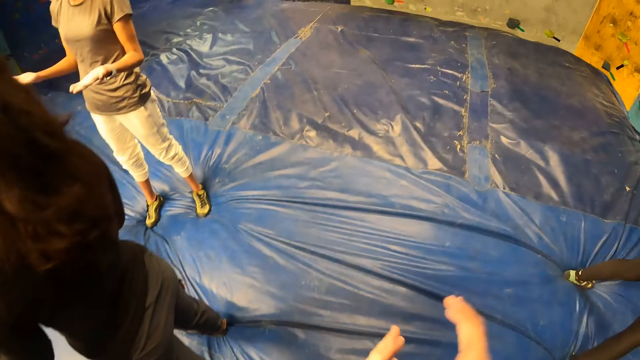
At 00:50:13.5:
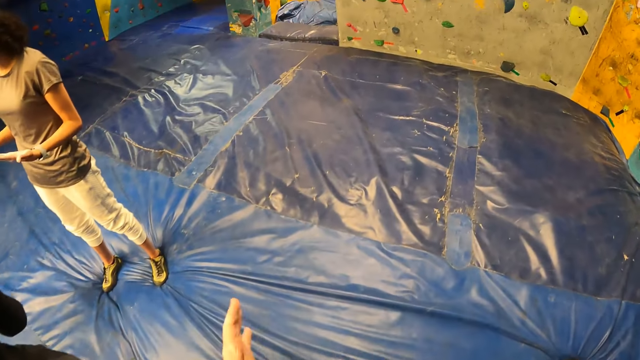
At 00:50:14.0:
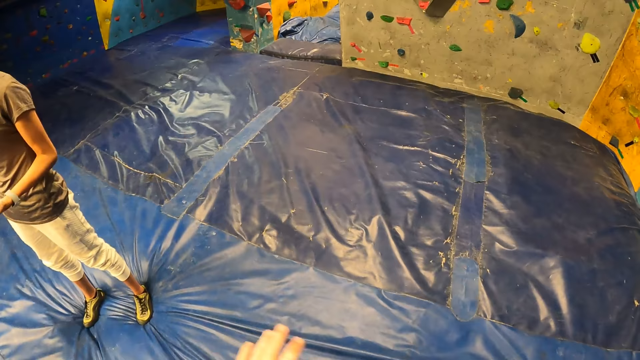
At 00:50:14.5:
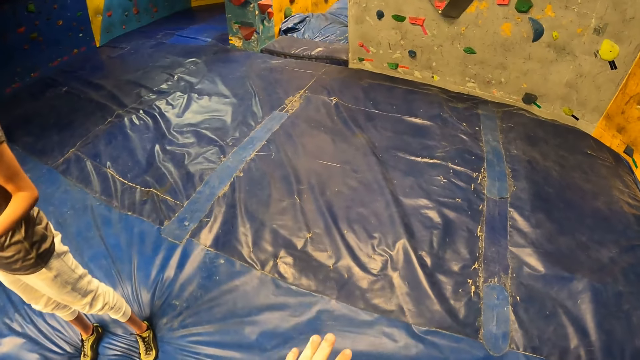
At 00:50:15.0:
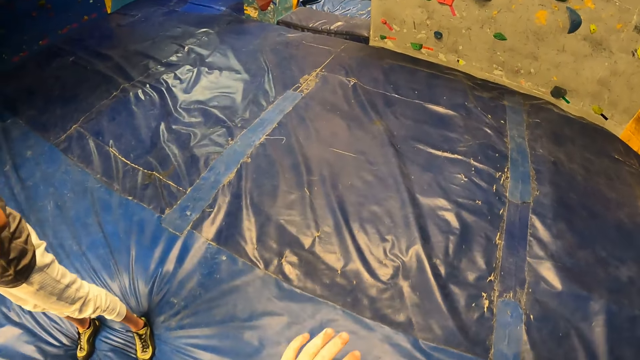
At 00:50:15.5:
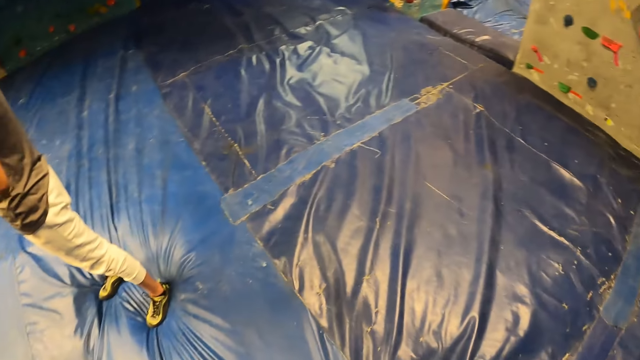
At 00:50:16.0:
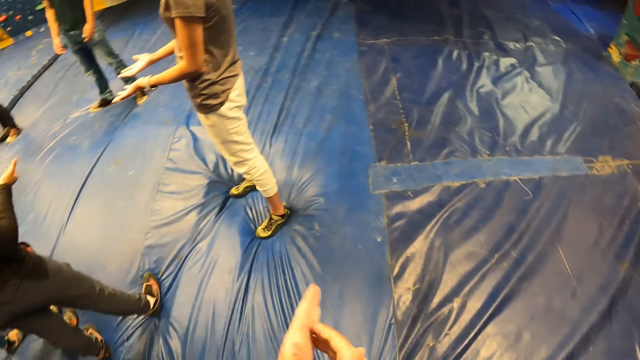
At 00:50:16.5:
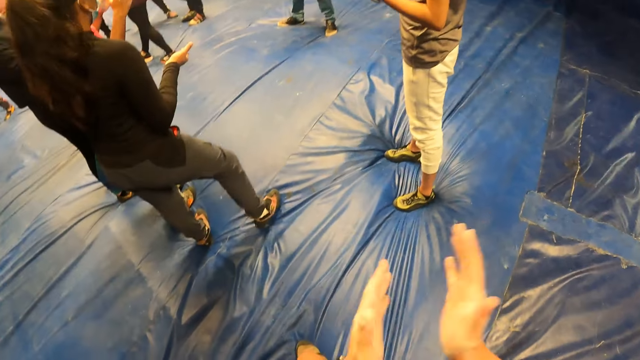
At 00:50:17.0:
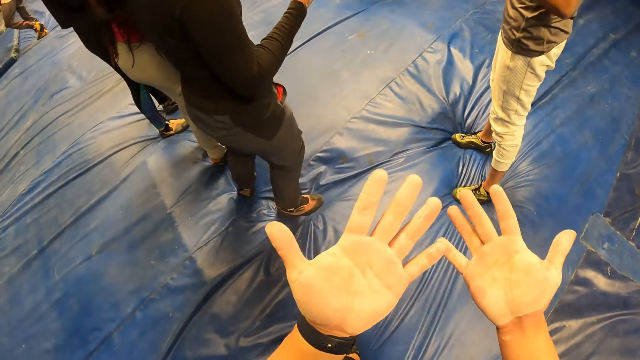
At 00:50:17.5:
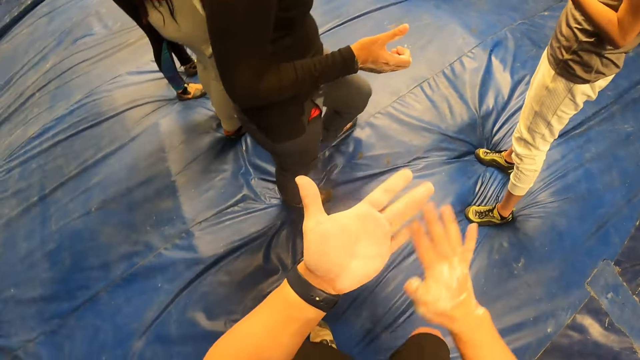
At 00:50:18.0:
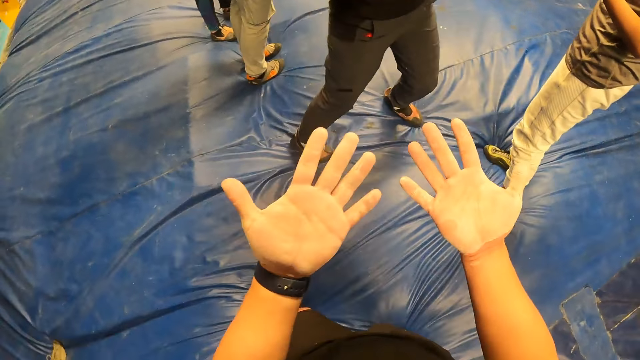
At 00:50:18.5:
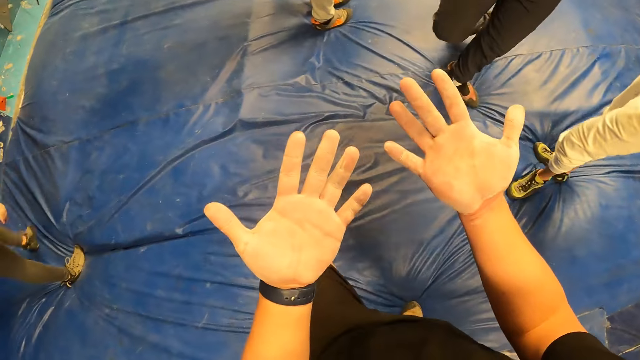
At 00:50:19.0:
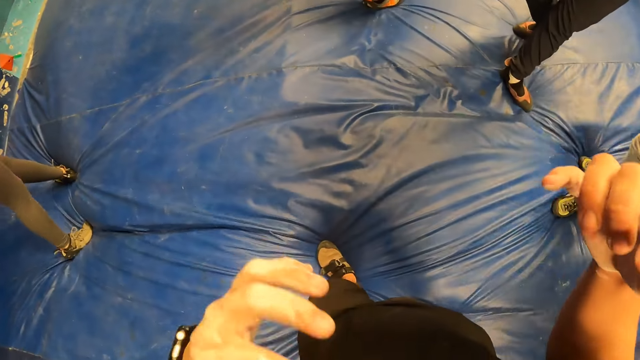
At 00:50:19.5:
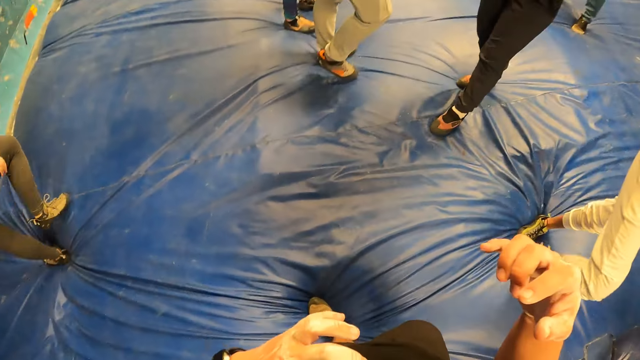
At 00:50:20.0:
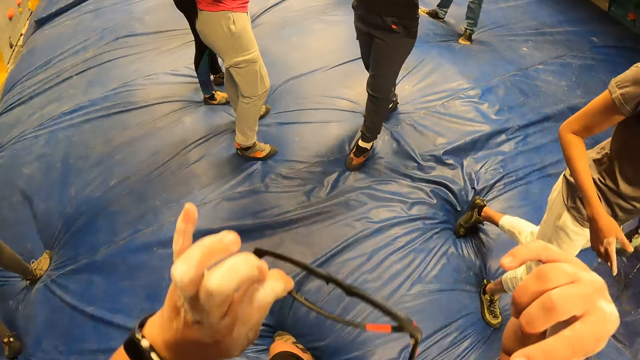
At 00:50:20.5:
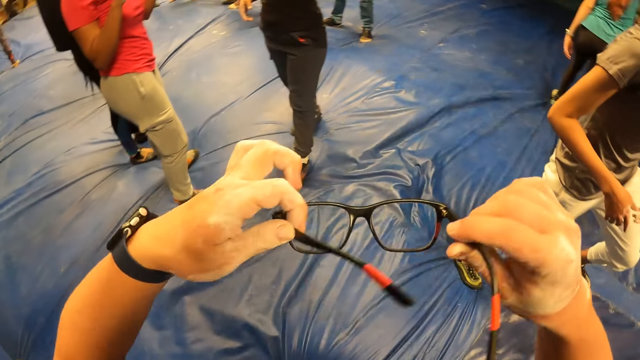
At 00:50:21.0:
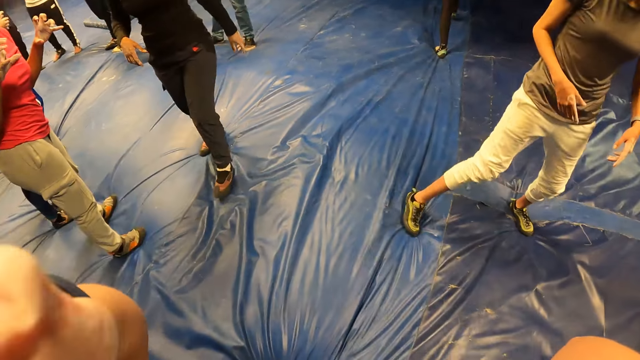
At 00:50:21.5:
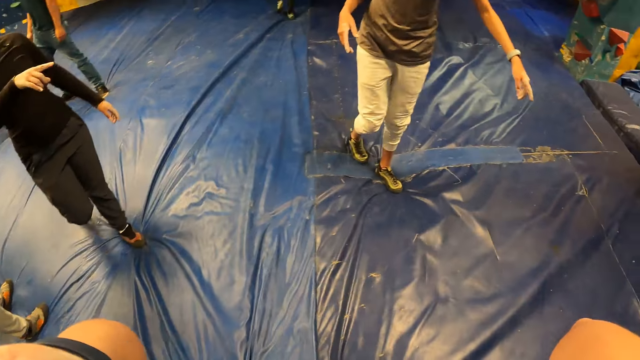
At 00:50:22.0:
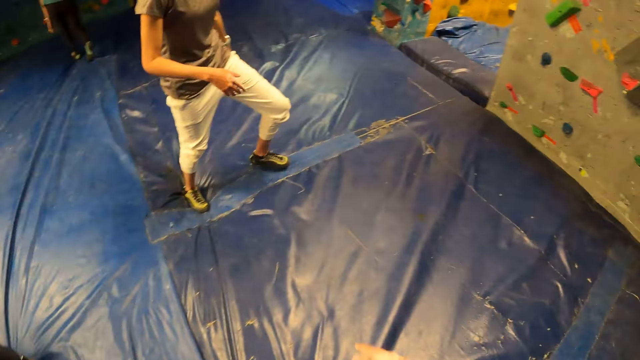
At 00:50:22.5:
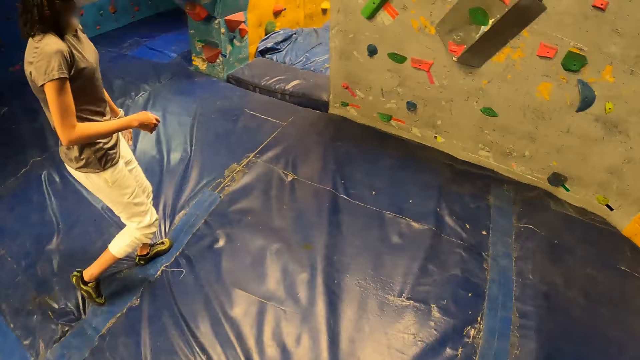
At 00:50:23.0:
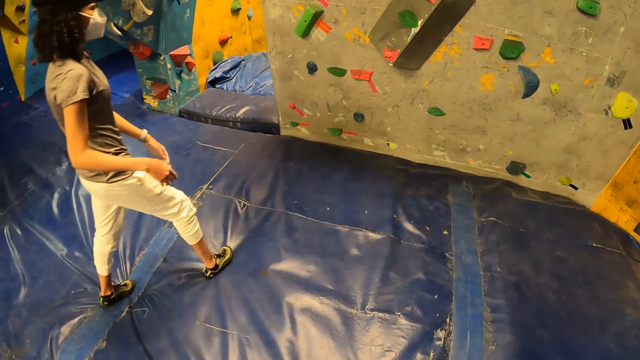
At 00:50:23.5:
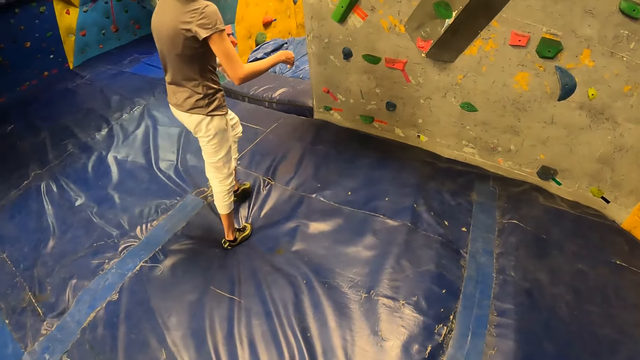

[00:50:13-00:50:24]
The camera wearer looks at his hands. He removes the pair of glasses from his face with both hands. He places the pair of glasses on his face with both hands. He looks around.

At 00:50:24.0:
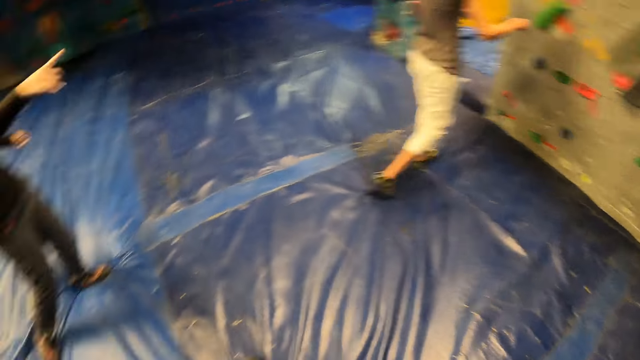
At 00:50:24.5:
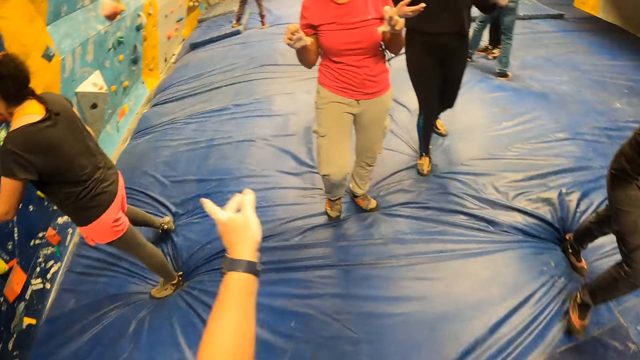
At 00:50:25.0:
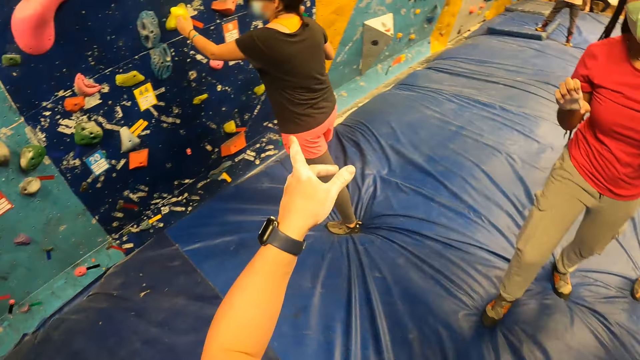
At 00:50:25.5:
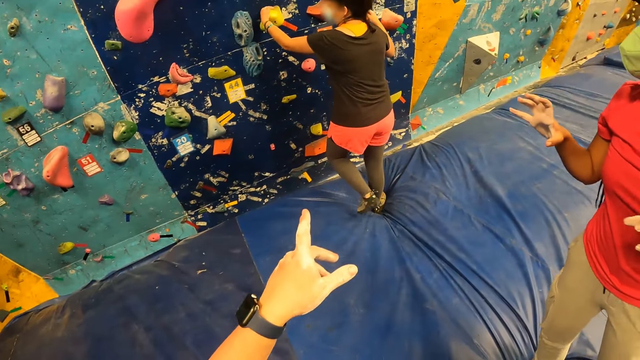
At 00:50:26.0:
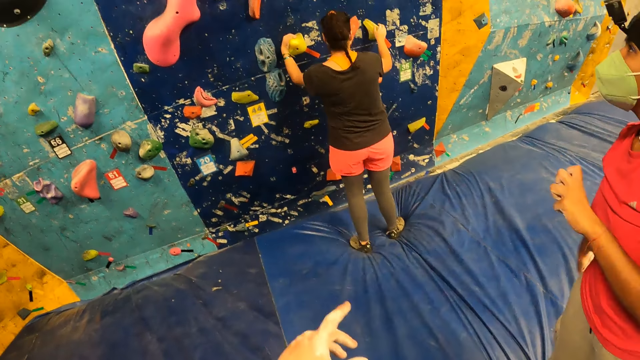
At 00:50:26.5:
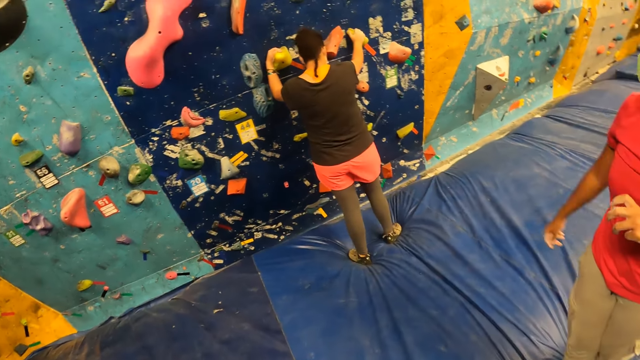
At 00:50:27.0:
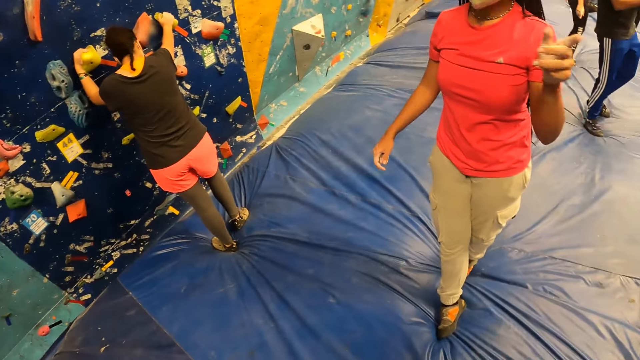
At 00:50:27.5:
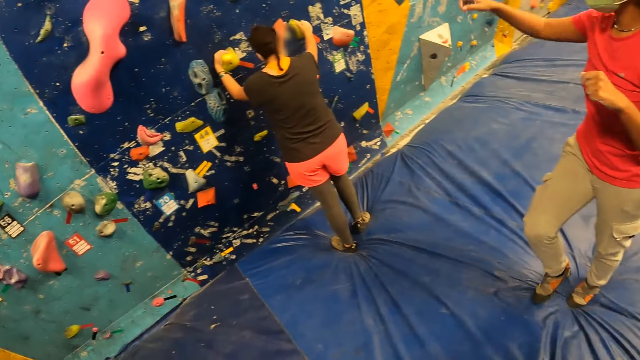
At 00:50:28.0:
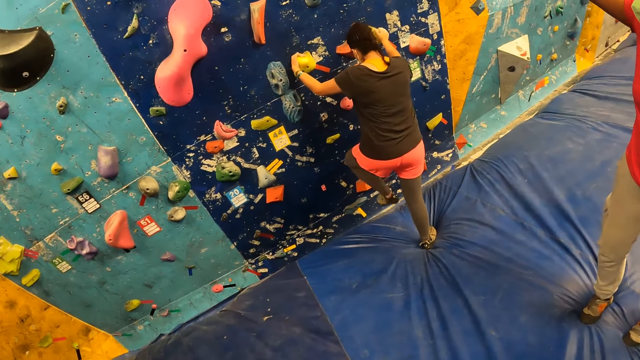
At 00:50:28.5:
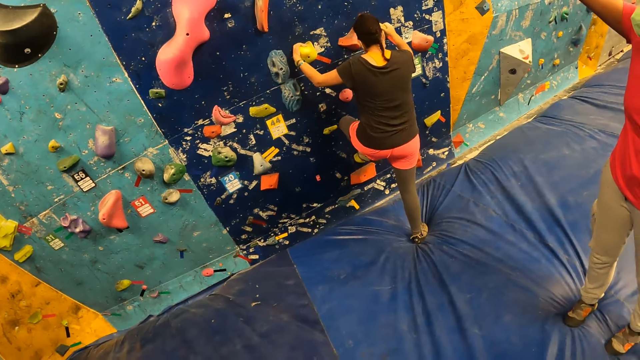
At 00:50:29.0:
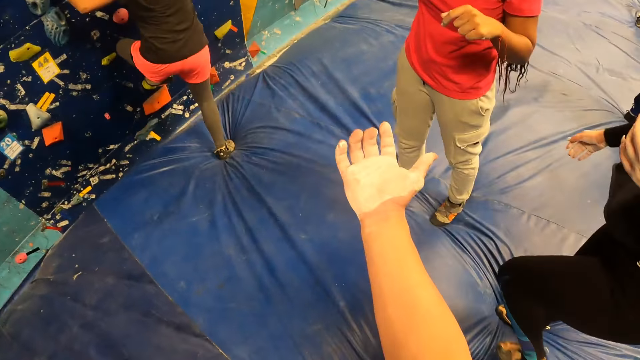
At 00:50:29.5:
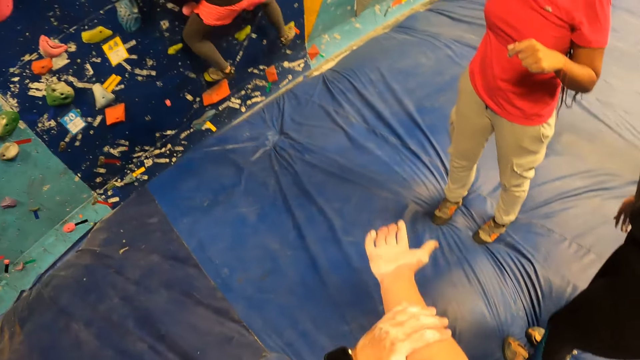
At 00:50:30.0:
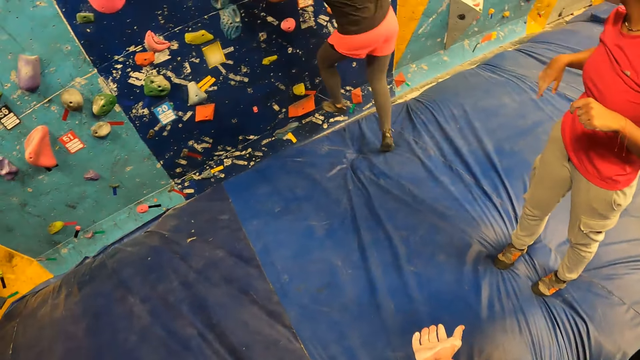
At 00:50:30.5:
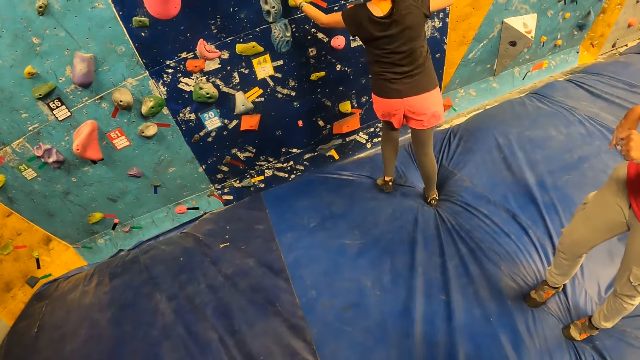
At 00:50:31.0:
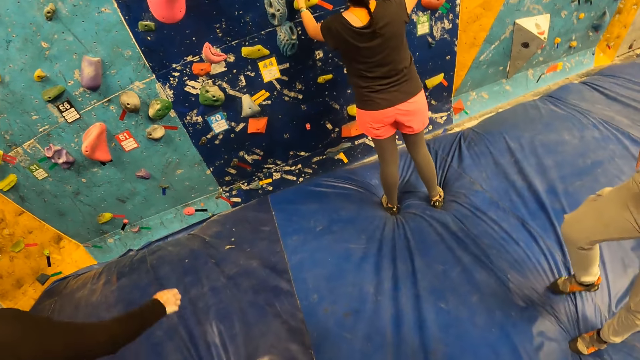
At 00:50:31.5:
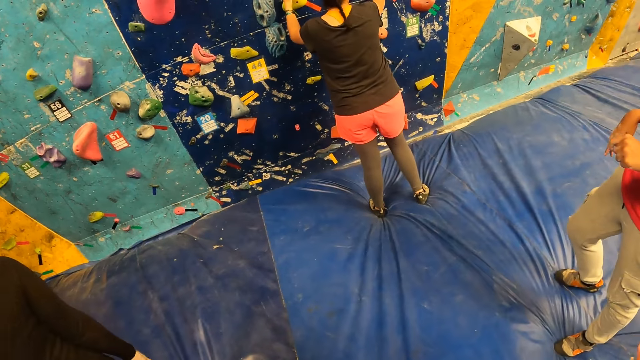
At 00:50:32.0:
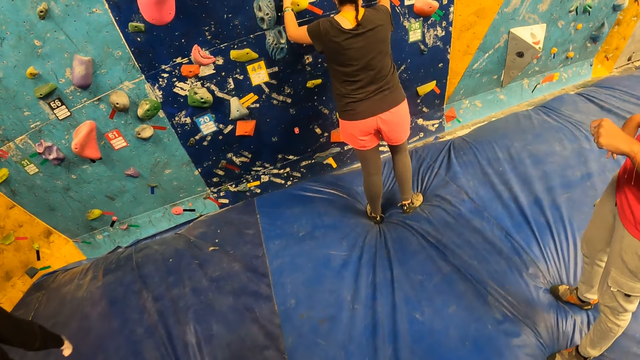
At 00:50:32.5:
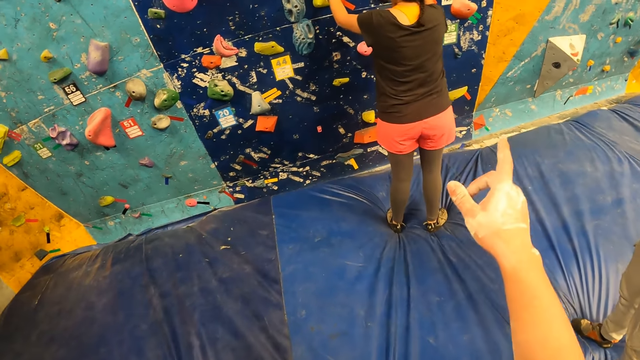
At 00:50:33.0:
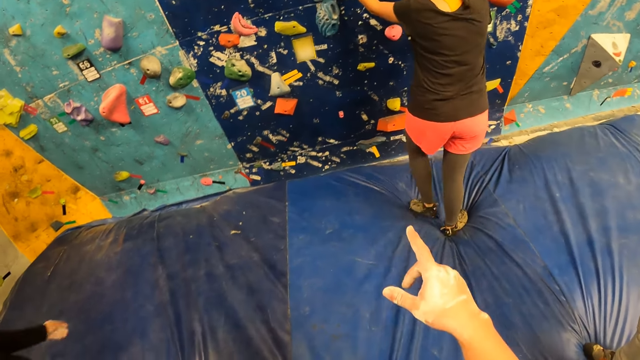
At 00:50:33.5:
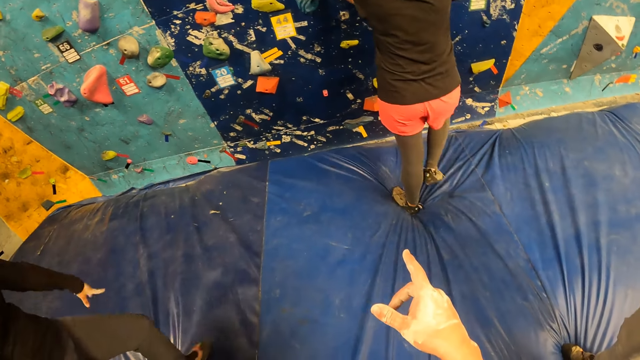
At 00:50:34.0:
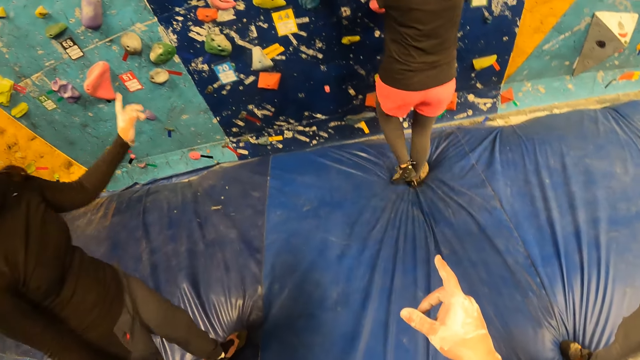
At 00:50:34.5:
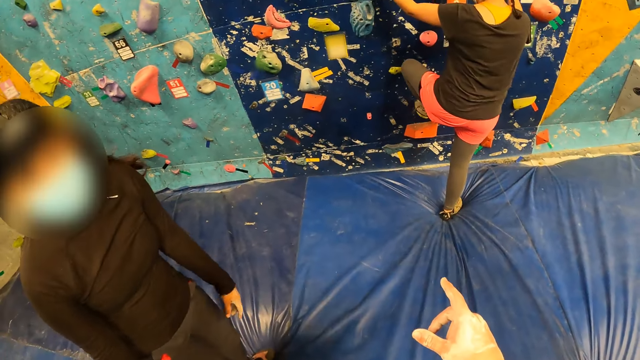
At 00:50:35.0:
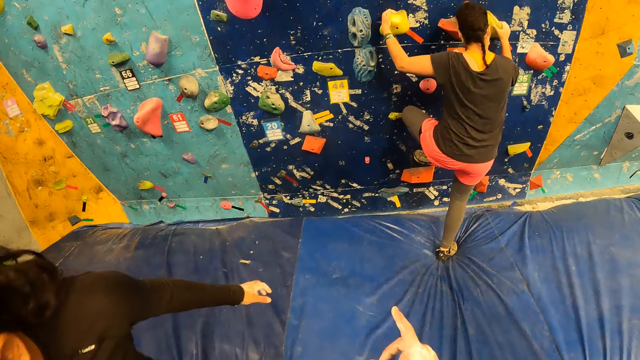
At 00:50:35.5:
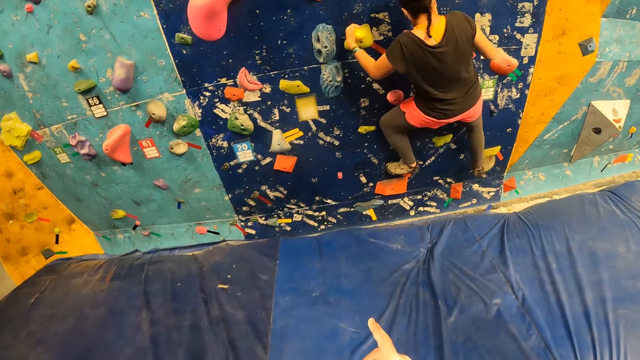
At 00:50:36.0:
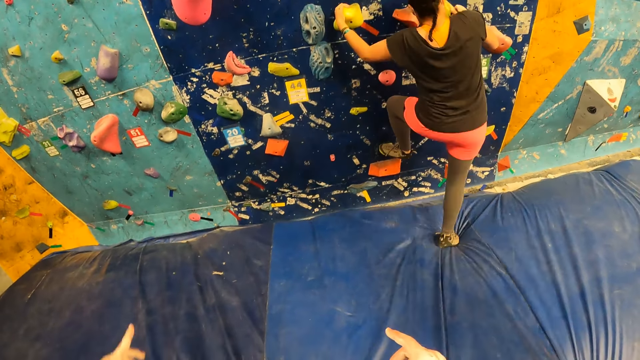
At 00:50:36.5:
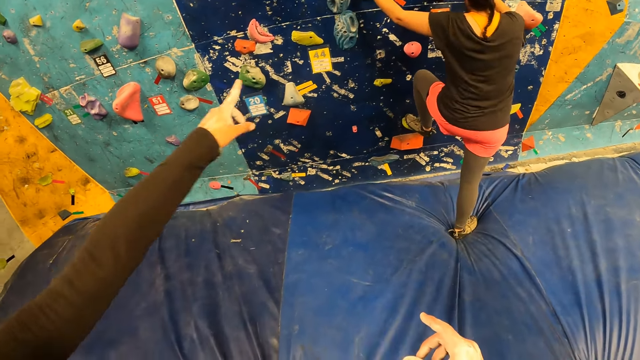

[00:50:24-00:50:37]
The camera wearer points at a rock wall with his left hand. He talks to a woman. Another woman climbs the rock wall. The camera wearer interacts with the first woman. He touches his right hand with his left hand. The other woman jumps on a foam. The camera wearer points at the rock wall with his right hand. He talks to a third woman. The second woman climbs the rock wall.
